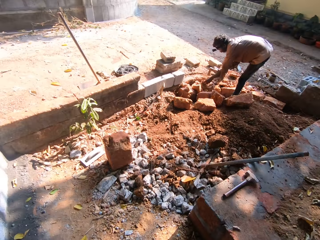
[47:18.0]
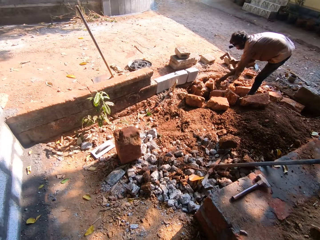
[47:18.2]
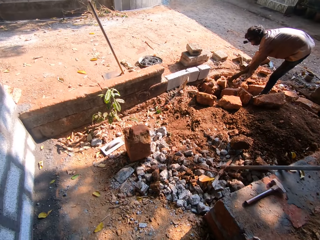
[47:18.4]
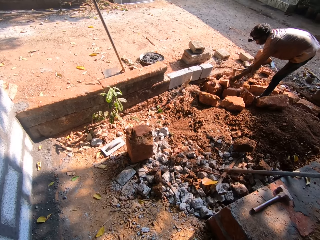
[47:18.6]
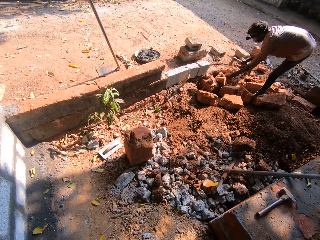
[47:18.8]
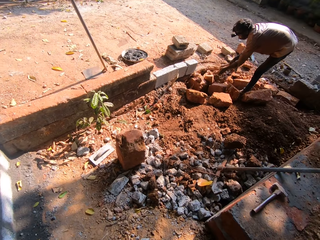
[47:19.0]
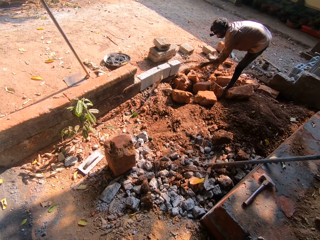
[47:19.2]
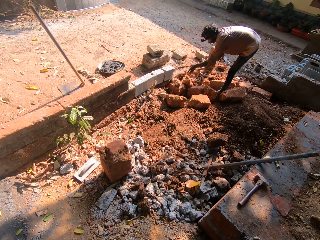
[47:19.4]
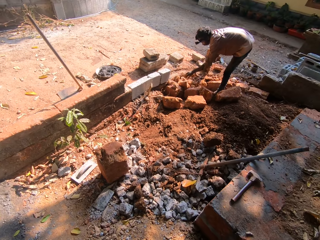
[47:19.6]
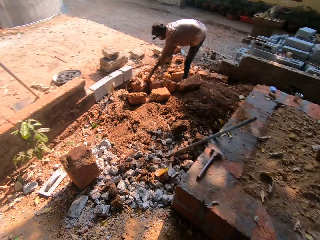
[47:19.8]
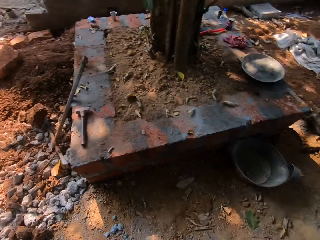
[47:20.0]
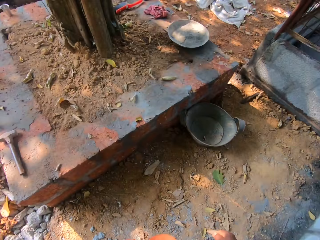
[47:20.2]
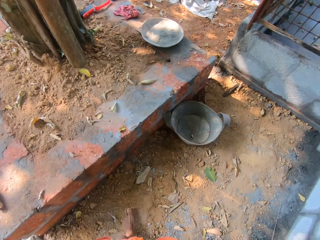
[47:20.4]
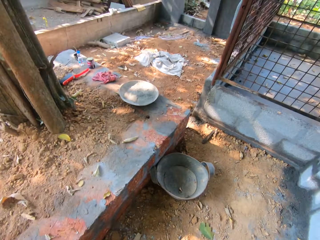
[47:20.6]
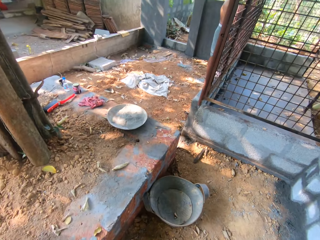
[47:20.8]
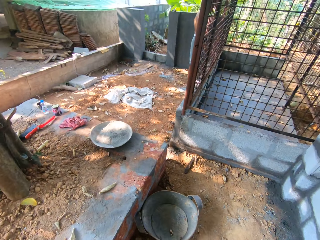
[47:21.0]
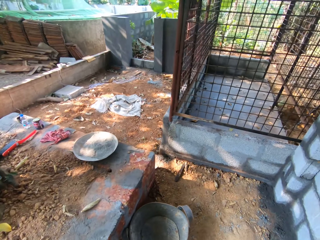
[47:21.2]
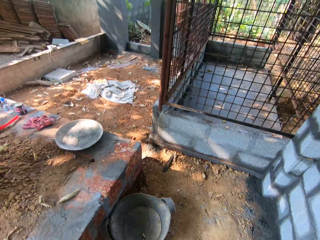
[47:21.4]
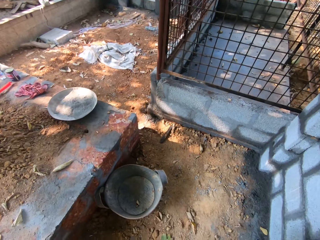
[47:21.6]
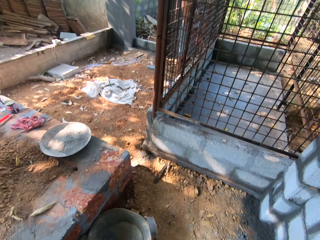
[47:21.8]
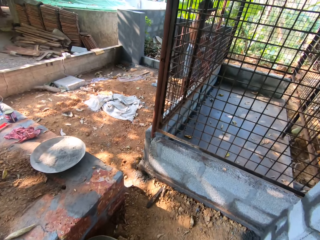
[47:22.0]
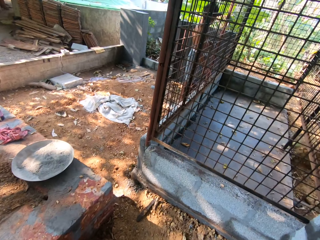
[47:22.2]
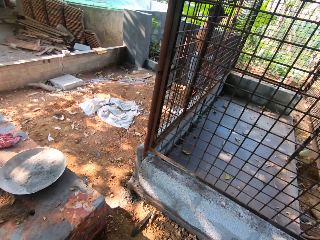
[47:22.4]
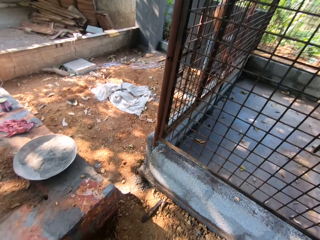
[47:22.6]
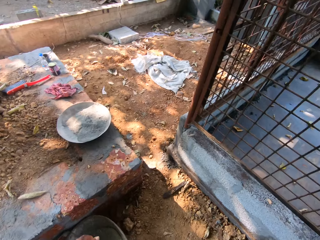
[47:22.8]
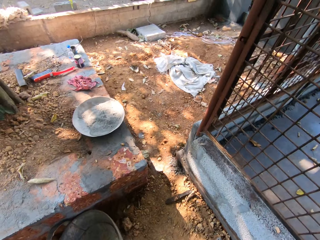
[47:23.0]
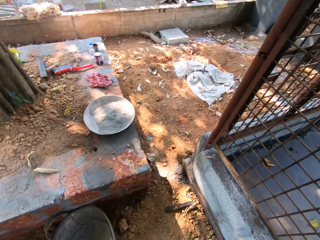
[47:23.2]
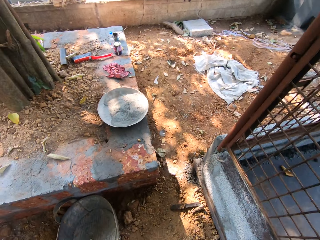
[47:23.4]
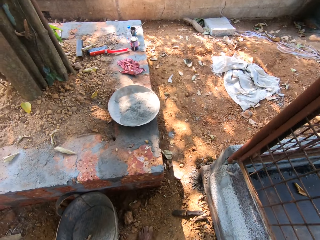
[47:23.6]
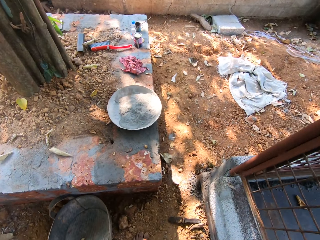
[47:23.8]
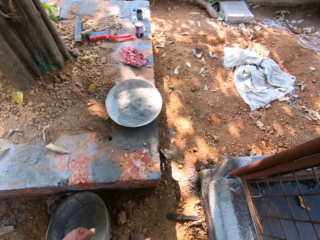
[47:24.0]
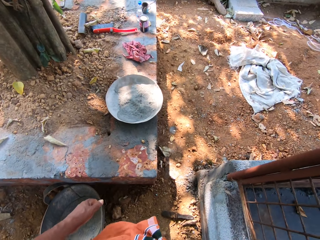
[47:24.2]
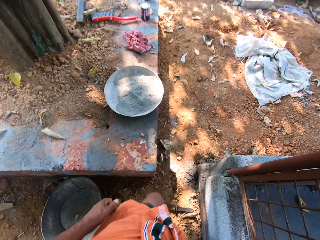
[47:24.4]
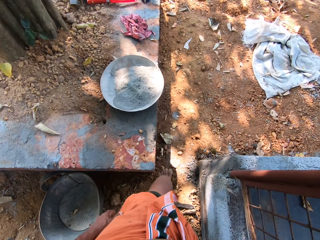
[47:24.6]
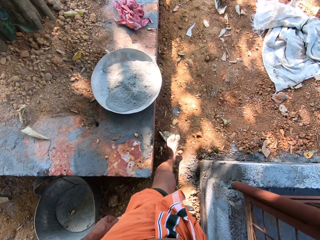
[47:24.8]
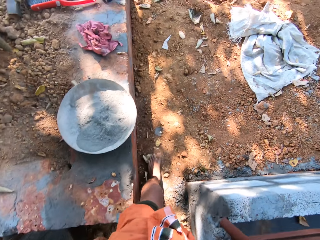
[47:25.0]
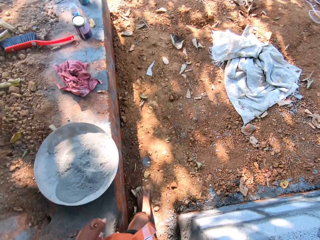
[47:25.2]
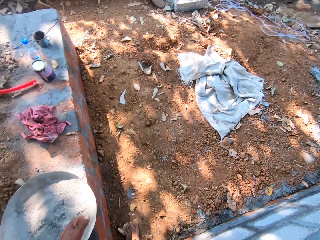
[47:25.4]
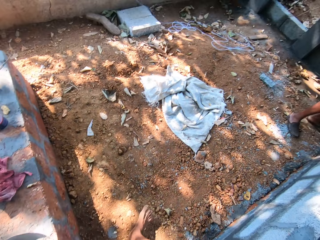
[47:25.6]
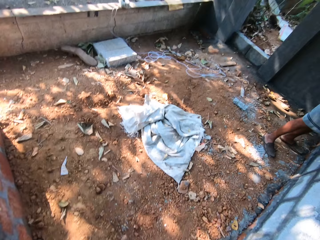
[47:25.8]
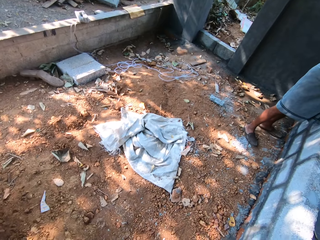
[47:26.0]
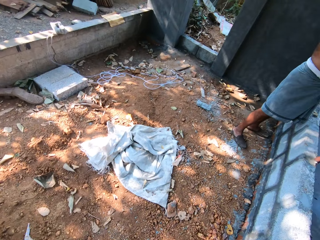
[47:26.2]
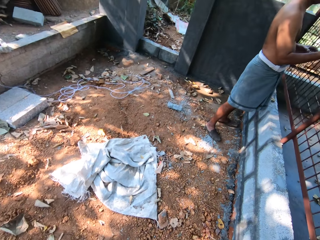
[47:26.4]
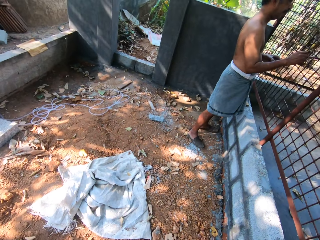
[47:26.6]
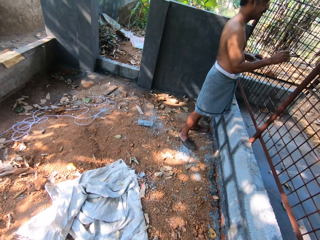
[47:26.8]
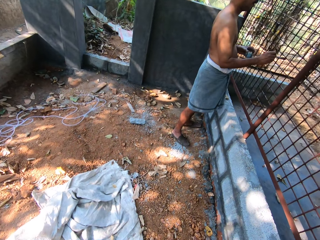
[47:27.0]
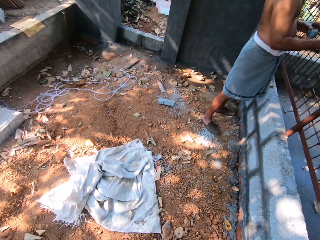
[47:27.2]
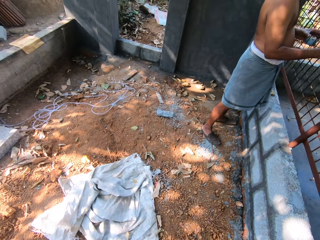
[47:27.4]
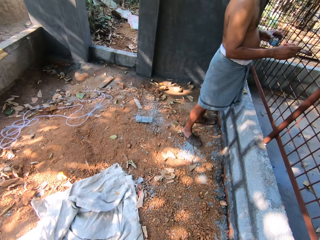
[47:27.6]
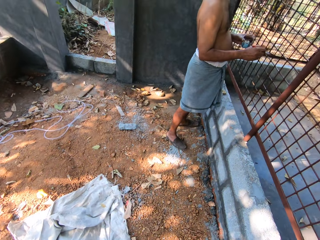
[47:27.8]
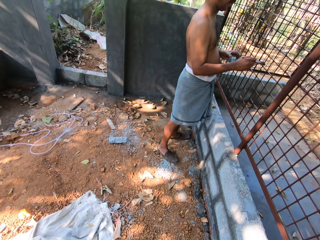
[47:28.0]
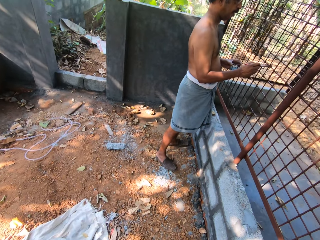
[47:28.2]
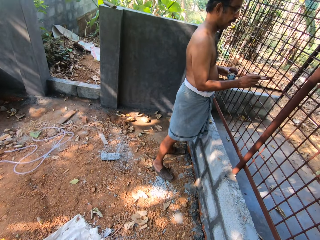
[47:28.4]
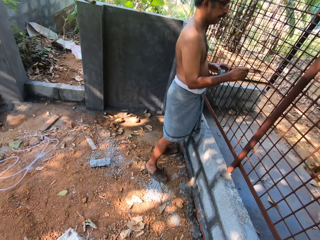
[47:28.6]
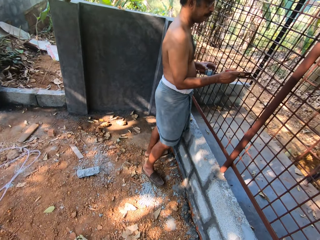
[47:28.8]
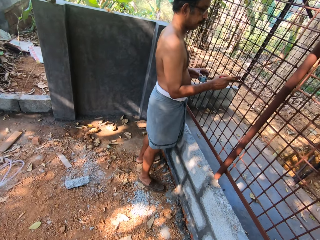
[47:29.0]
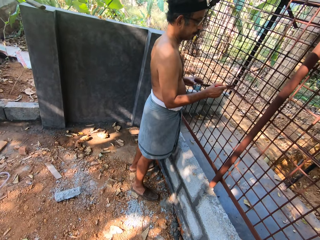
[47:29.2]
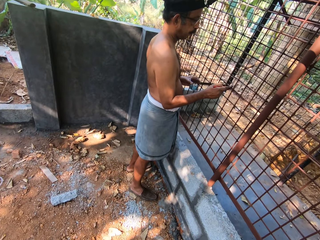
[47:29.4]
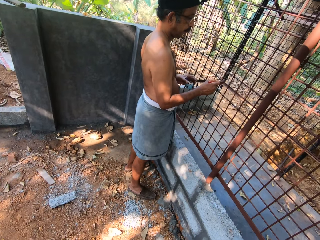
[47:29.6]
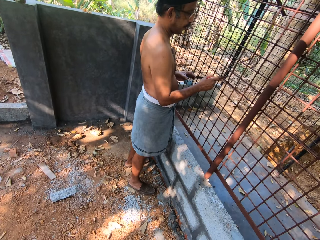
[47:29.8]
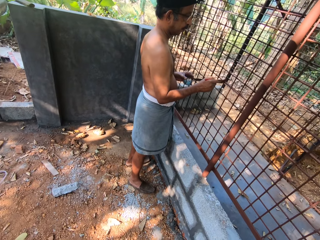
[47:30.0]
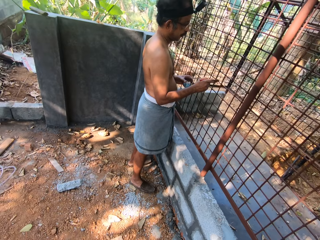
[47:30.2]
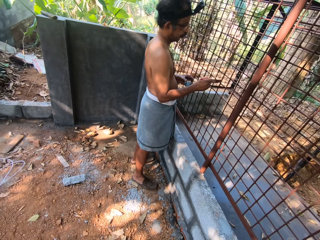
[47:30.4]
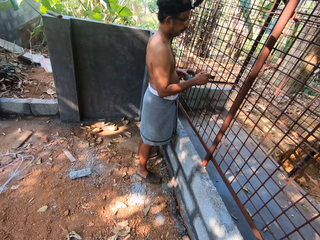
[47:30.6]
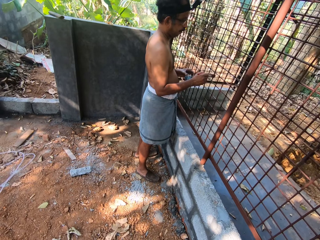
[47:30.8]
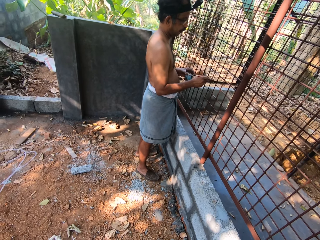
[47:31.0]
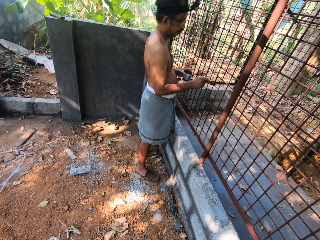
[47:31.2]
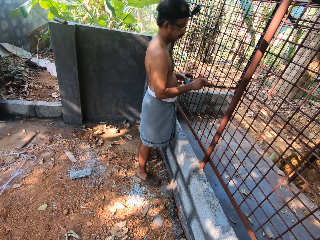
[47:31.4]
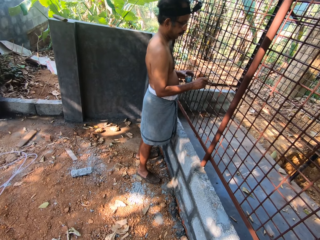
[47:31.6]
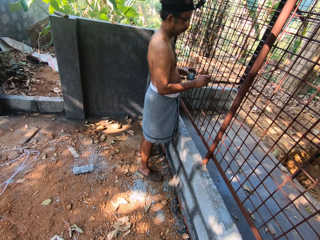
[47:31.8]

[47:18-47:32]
The man throws the stone in his left hand on the ground. The camera wearer interacts with another man. The other man paints a metal fence with a brush in his right hand. The other man holds a paint tin in his left hand.

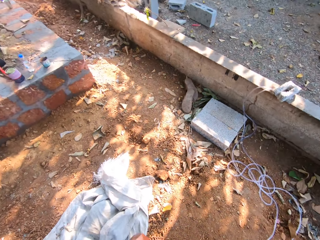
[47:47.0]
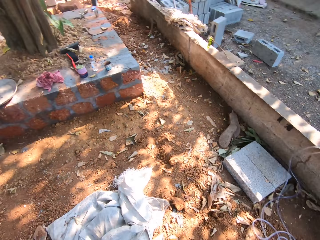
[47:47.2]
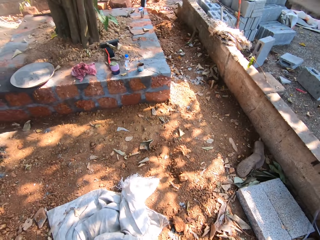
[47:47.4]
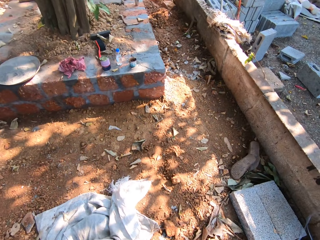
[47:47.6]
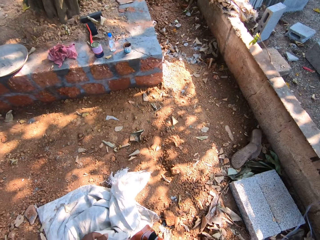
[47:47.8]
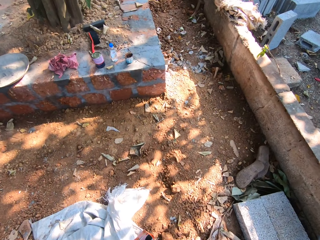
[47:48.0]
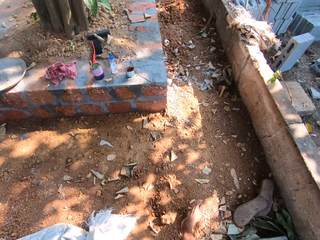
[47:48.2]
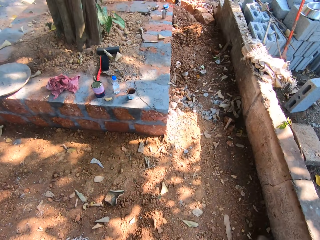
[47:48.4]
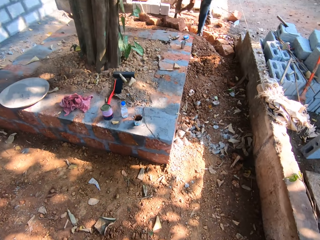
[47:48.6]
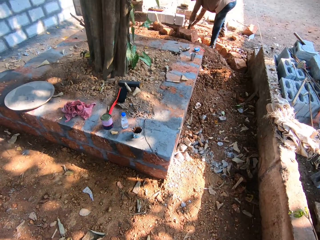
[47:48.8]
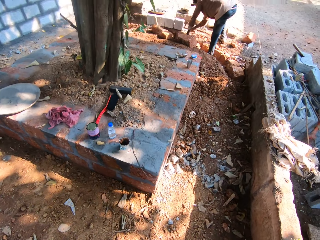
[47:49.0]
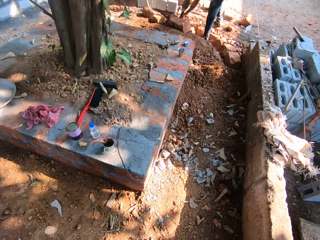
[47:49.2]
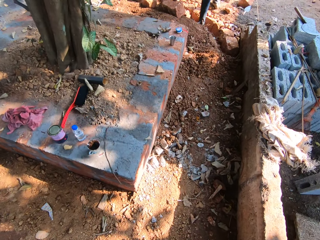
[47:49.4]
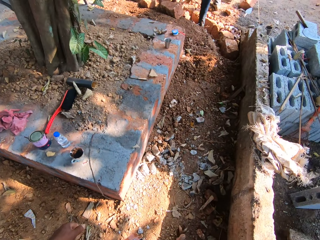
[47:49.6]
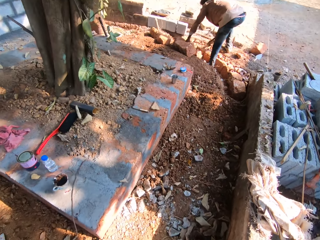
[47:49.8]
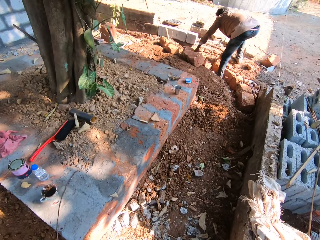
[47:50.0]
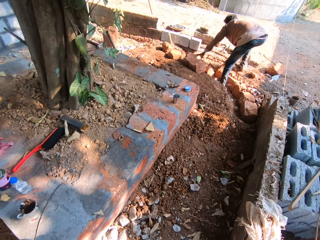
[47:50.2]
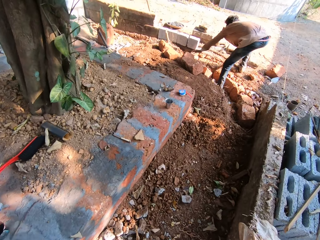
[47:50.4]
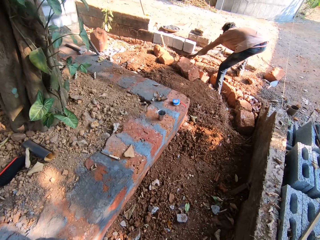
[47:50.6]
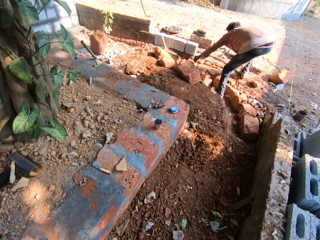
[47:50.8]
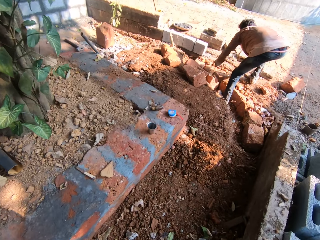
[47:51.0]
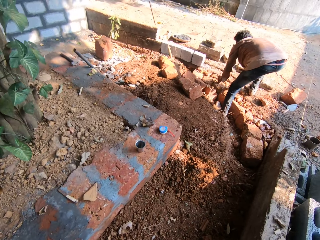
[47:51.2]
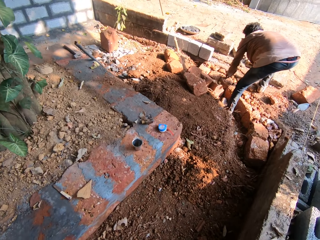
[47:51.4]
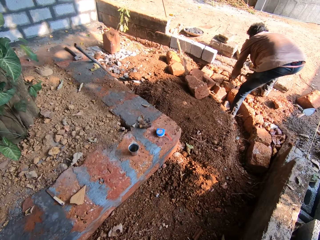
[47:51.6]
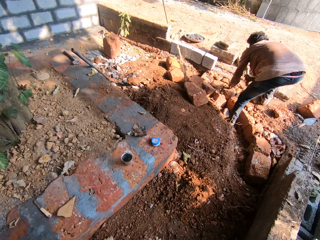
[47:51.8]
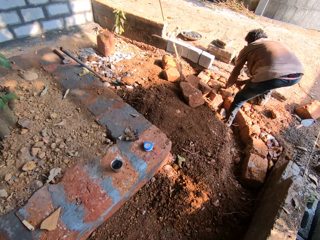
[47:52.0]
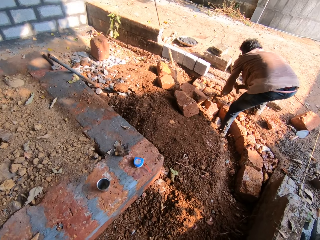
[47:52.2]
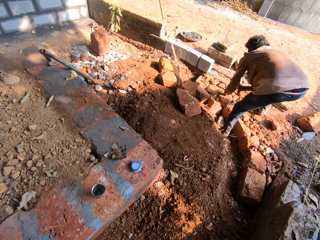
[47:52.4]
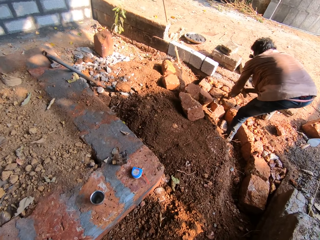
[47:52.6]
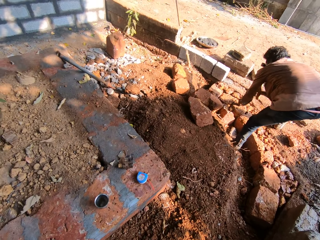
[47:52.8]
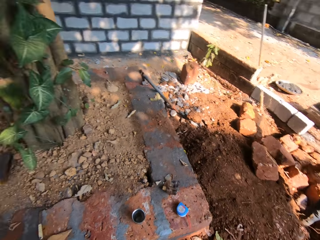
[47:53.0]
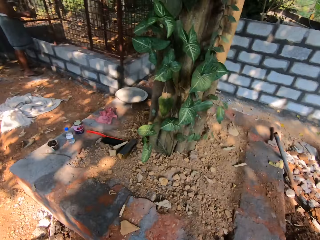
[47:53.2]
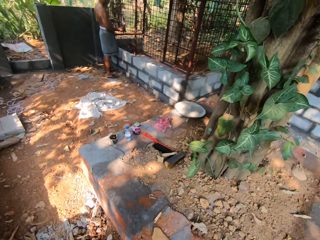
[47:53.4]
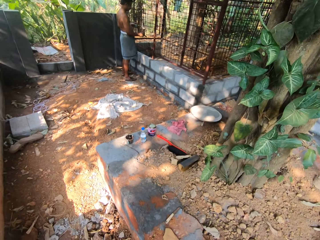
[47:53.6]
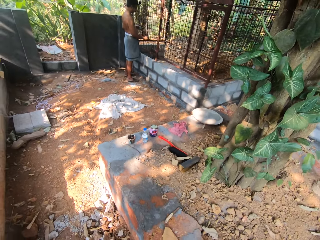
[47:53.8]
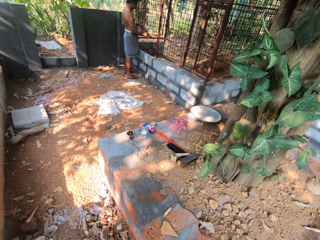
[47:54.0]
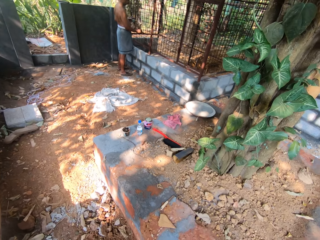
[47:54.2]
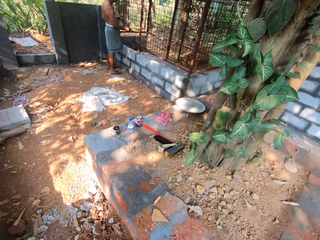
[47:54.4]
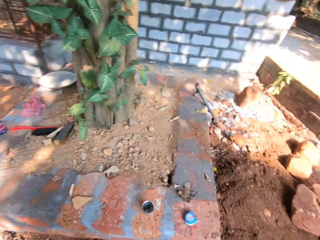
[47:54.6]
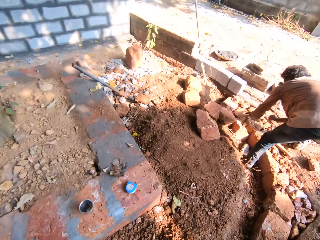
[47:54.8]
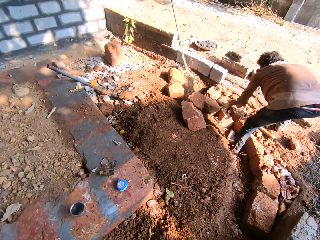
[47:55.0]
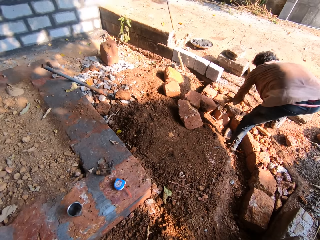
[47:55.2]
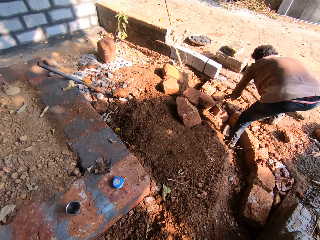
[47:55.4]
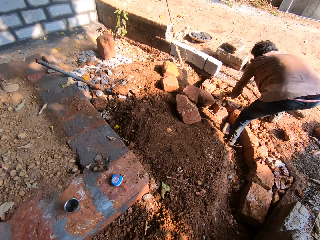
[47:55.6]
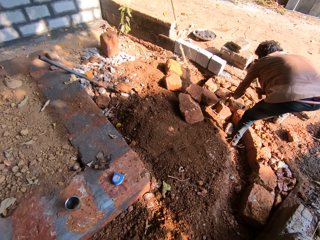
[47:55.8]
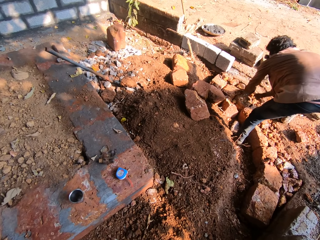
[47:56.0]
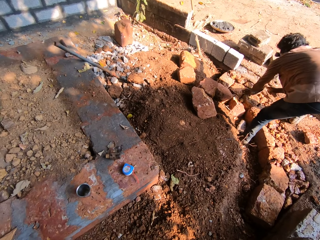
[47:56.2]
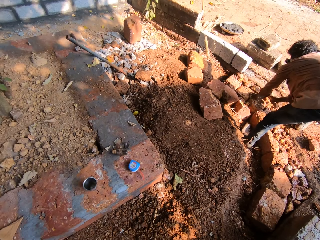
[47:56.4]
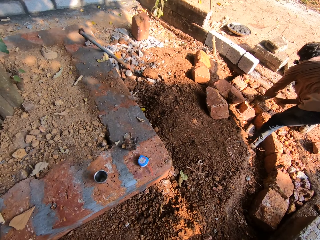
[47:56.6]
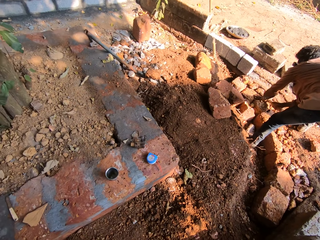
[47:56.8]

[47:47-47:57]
The man holds a stone on the ground with his left hand. The man picks up the axe from the ground with his right hand. The man hits the stone in his left hand on the ground with the axe in his right hand.
